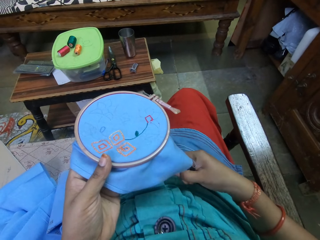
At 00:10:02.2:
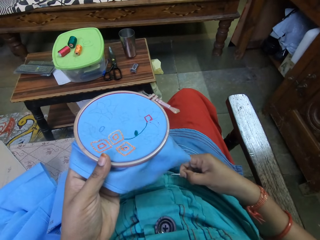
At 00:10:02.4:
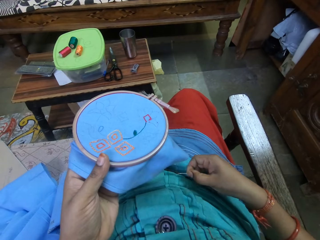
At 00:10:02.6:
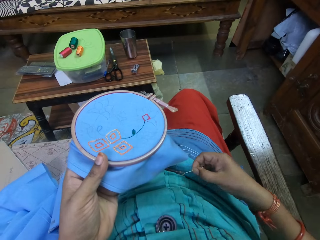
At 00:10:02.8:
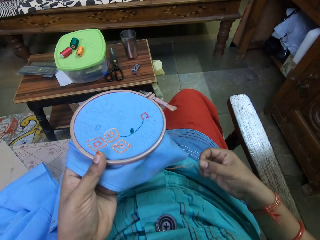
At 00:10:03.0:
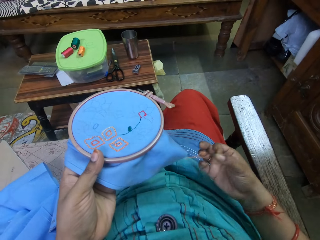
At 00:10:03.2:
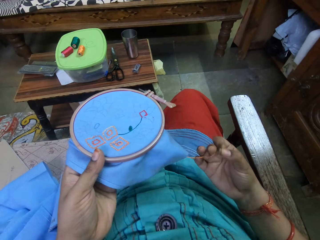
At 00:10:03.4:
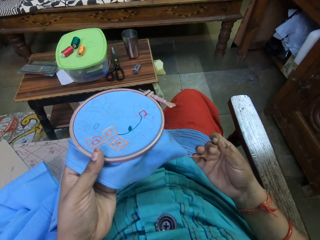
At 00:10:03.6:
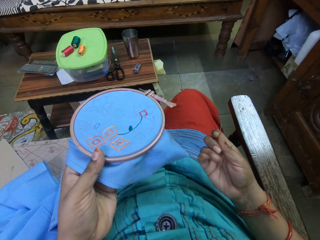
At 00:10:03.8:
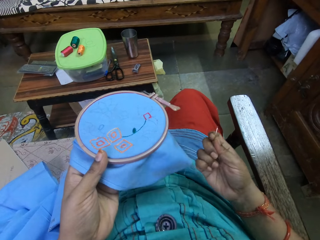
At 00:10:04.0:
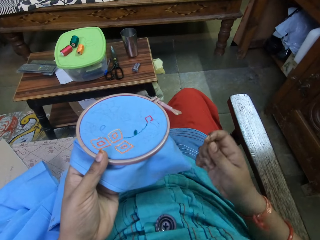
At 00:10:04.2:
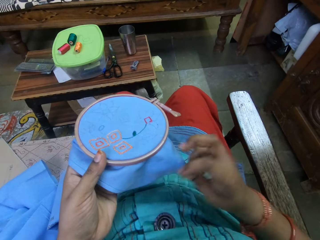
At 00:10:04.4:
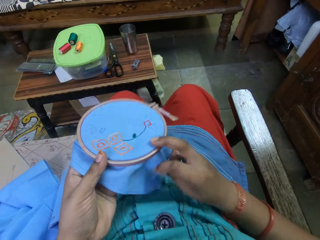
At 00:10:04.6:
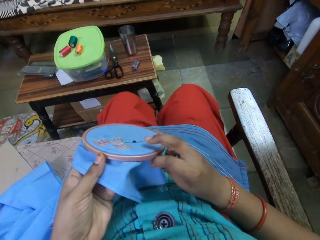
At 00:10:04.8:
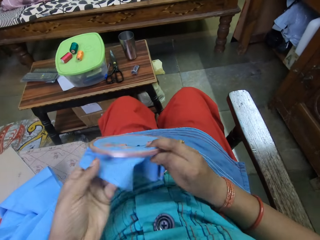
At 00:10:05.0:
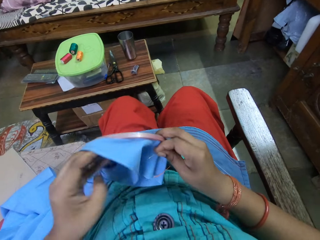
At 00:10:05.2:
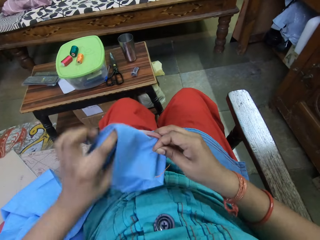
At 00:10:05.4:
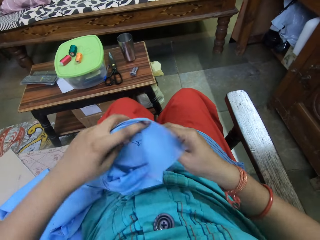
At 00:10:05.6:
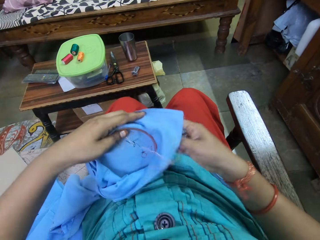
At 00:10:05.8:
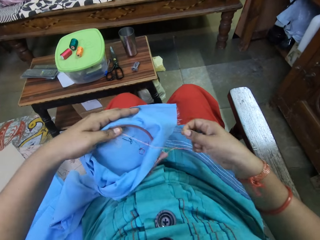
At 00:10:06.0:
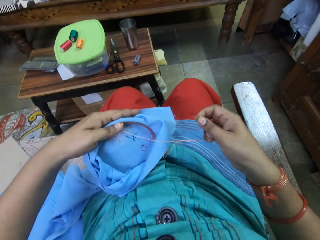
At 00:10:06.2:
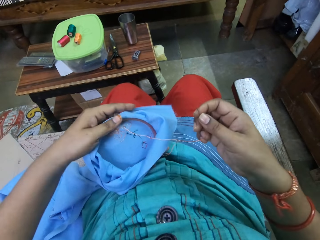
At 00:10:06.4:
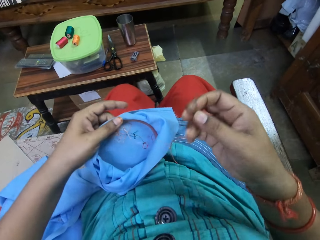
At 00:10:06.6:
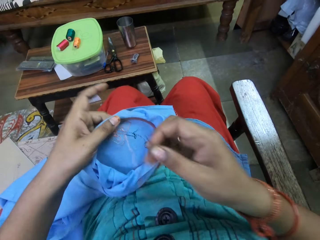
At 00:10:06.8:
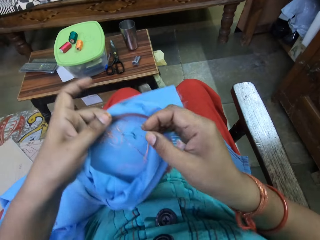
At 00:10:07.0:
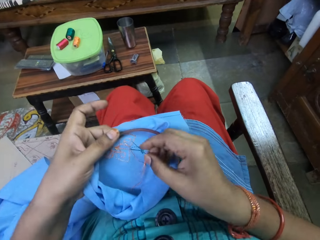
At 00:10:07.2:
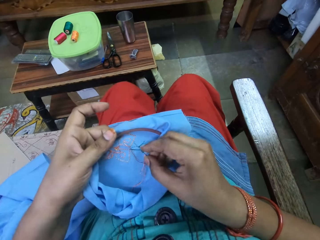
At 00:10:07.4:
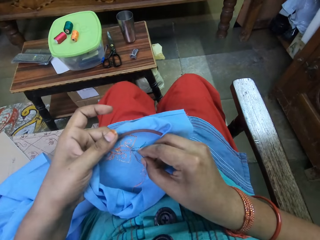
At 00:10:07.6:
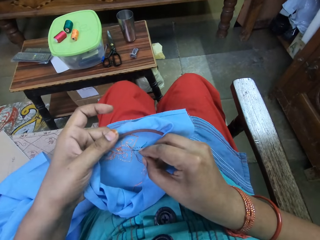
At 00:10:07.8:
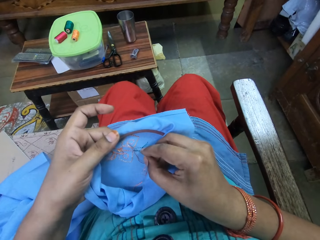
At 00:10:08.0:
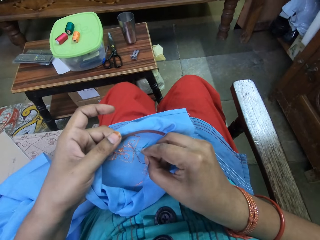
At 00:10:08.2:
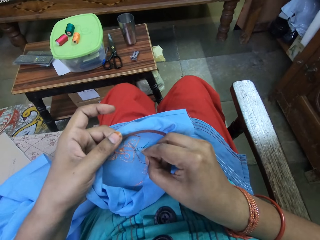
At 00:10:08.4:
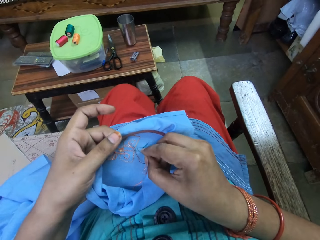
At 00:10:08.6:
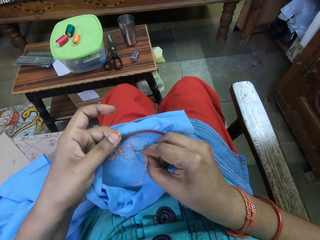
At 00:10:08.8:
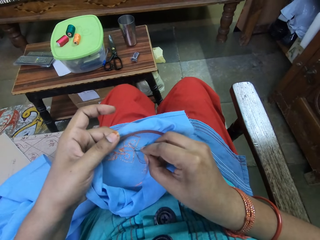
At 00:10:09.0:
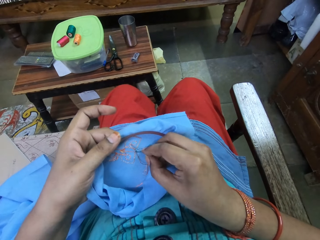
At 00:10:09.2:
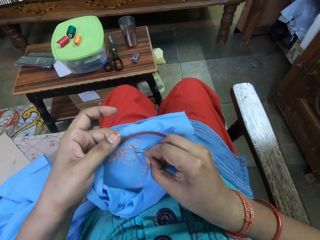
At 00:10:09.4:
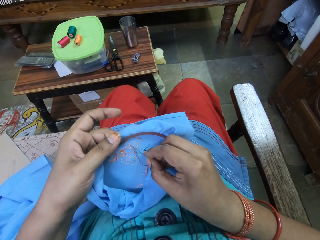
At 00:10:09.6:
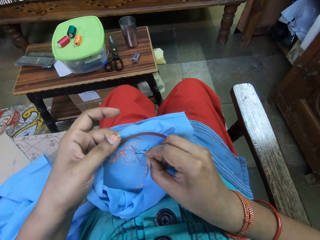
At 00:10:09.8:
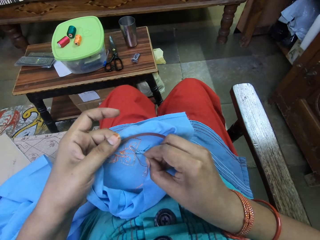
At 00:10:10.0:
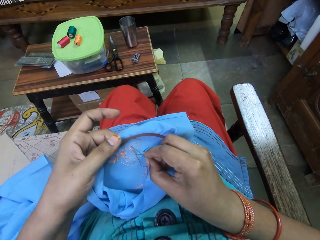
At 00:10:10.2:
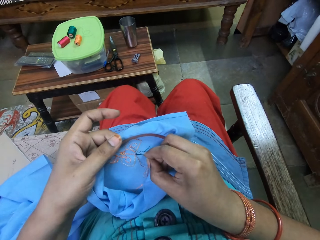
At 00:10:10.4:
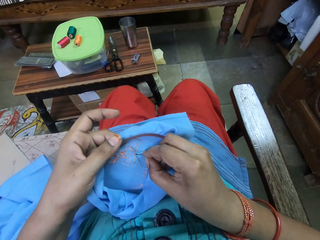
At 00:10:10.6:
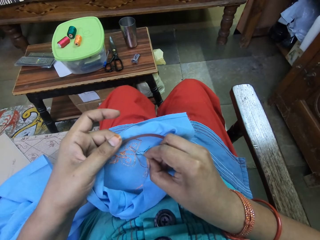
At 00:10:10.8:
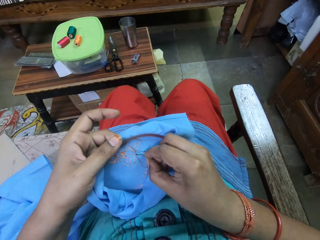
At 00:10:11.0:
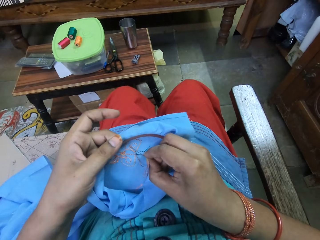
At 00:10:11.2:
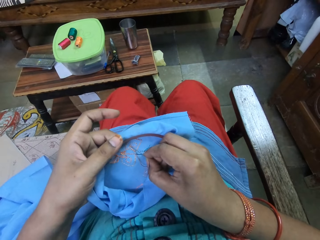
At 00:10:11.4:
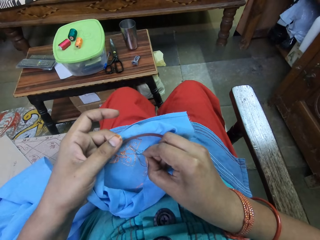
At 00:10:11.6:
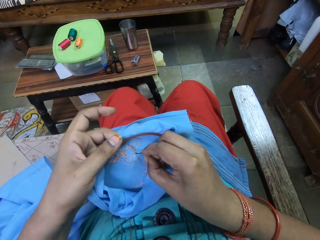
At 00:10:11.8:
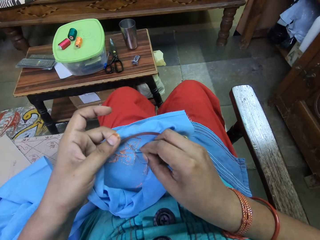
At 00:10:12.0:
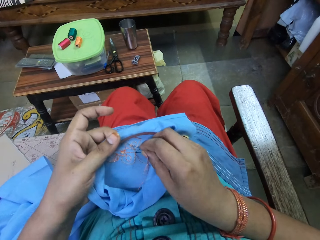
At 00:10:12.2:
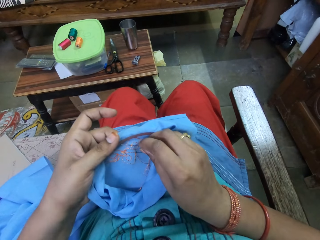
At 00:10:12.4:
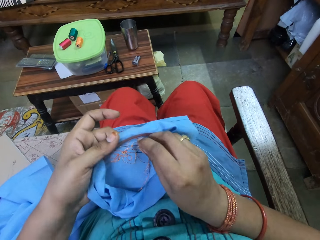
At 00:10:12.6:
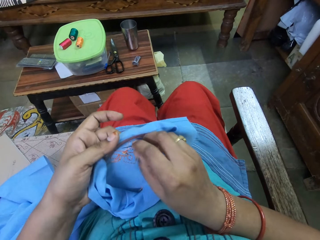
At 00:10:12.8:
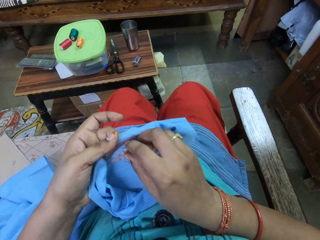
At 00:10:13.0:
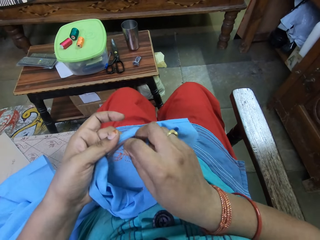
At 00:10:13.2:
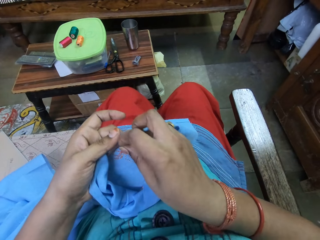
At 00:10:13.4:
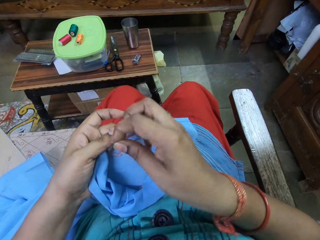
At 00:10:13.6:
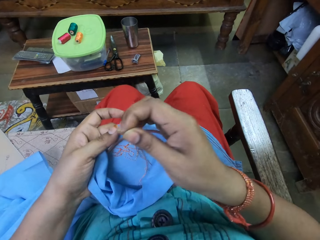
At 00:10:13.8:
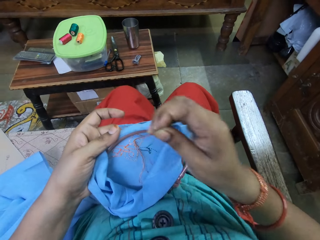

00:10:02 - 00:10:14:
The camera wearer turns the fabric to the other side. They sew the fabric with the sewing needle.

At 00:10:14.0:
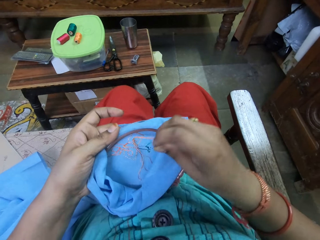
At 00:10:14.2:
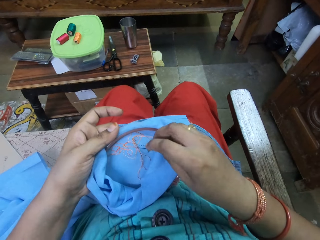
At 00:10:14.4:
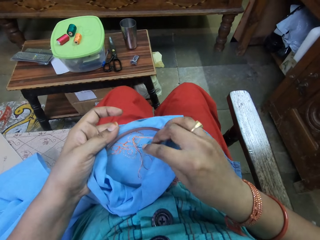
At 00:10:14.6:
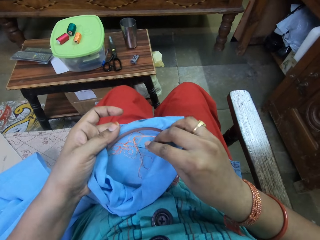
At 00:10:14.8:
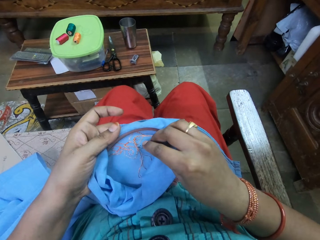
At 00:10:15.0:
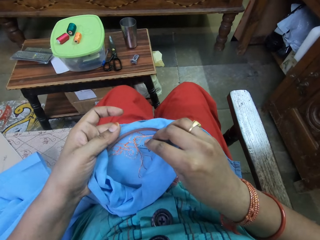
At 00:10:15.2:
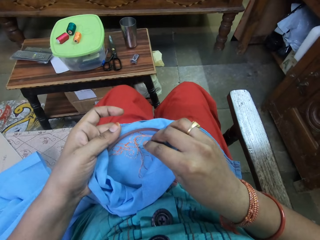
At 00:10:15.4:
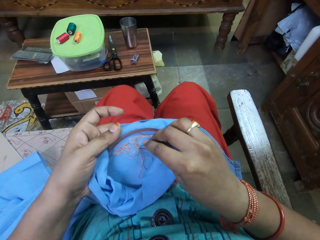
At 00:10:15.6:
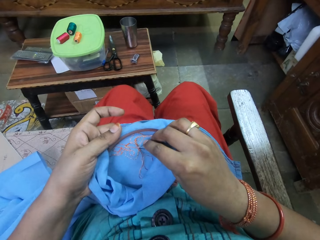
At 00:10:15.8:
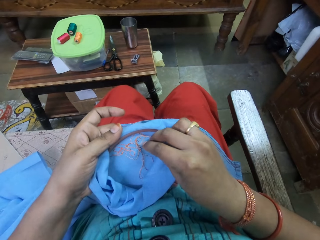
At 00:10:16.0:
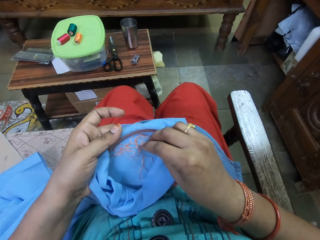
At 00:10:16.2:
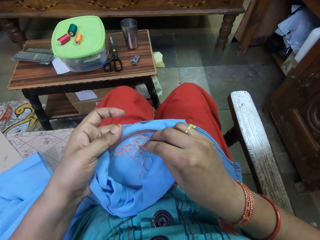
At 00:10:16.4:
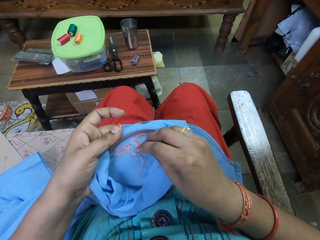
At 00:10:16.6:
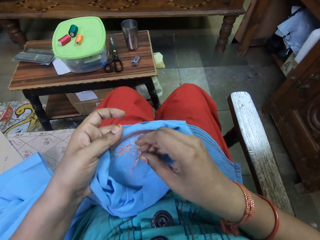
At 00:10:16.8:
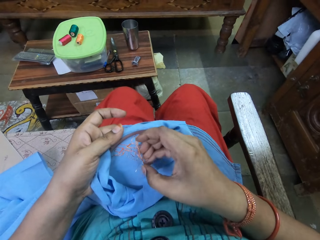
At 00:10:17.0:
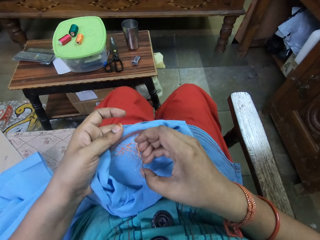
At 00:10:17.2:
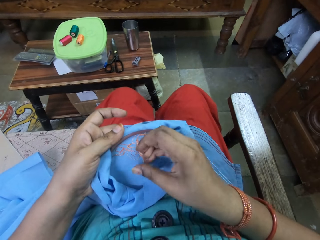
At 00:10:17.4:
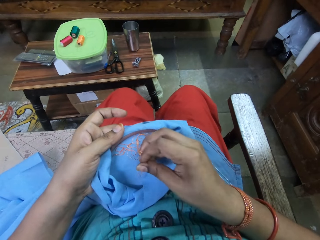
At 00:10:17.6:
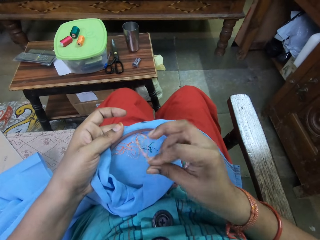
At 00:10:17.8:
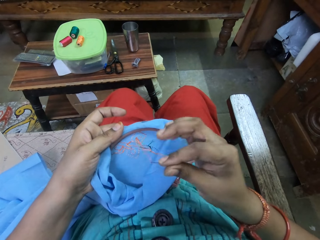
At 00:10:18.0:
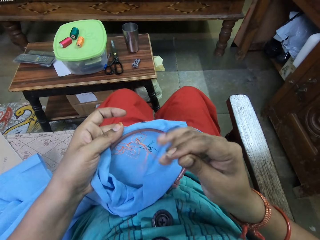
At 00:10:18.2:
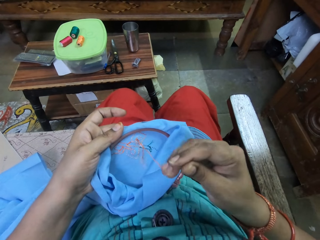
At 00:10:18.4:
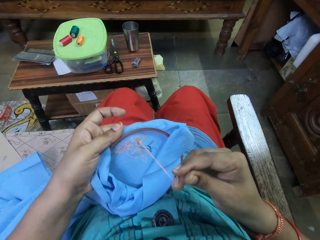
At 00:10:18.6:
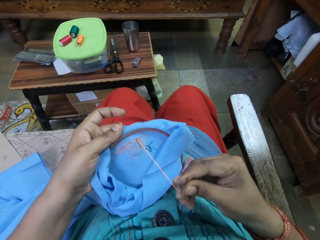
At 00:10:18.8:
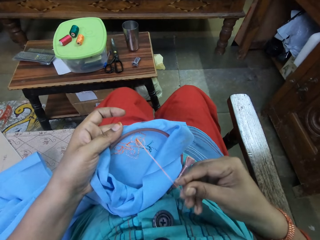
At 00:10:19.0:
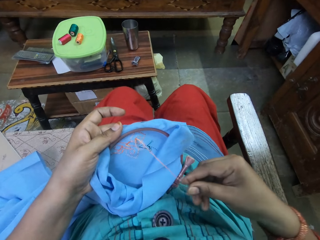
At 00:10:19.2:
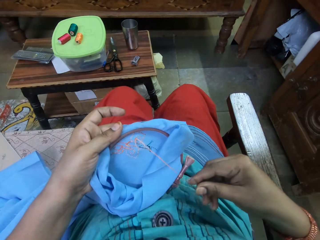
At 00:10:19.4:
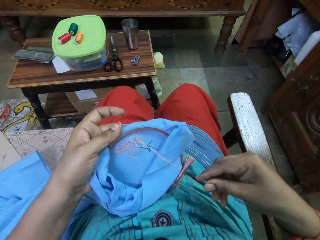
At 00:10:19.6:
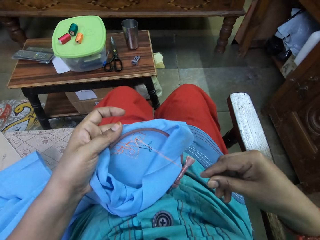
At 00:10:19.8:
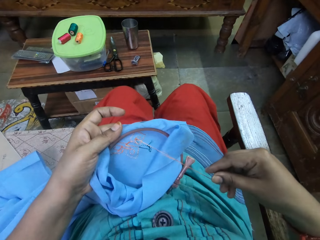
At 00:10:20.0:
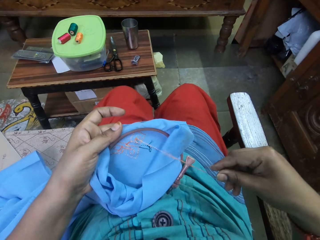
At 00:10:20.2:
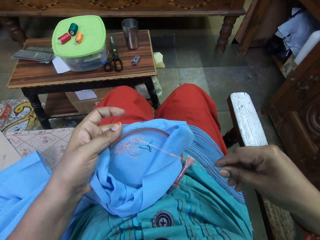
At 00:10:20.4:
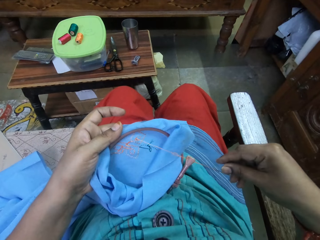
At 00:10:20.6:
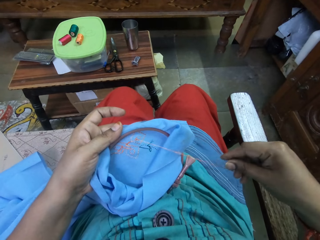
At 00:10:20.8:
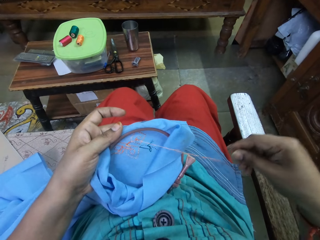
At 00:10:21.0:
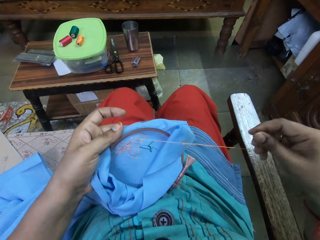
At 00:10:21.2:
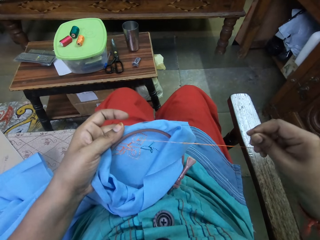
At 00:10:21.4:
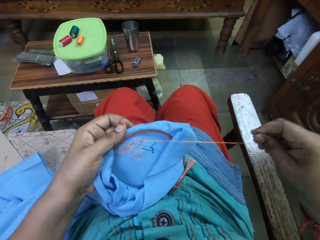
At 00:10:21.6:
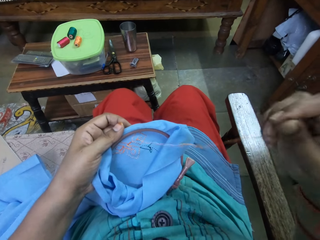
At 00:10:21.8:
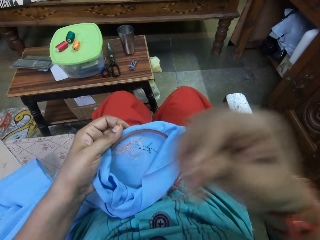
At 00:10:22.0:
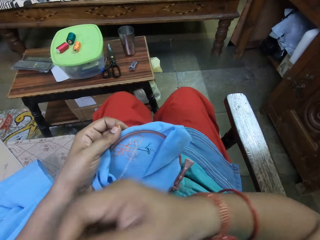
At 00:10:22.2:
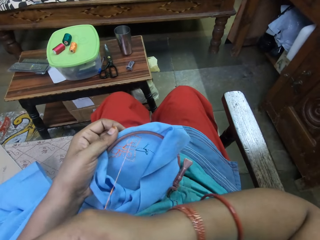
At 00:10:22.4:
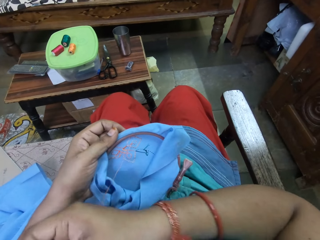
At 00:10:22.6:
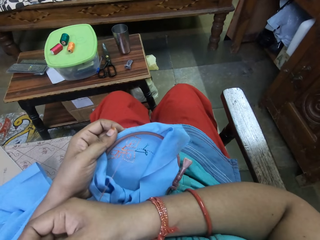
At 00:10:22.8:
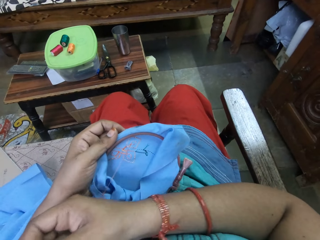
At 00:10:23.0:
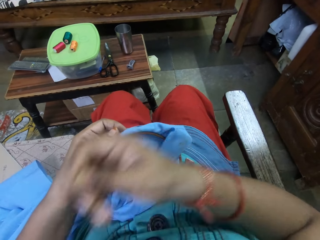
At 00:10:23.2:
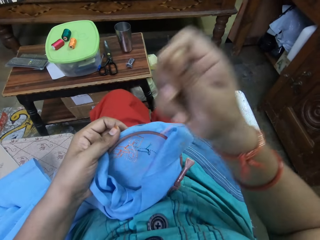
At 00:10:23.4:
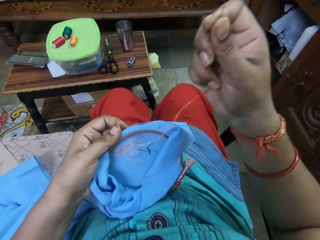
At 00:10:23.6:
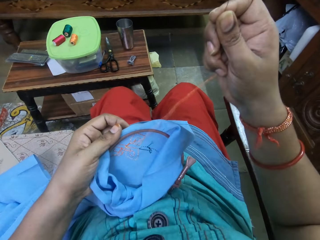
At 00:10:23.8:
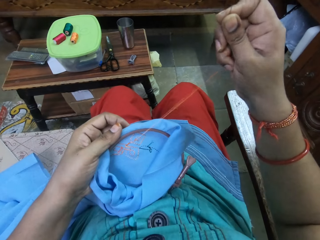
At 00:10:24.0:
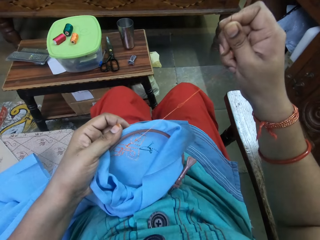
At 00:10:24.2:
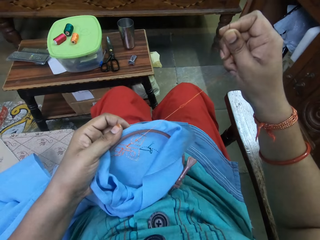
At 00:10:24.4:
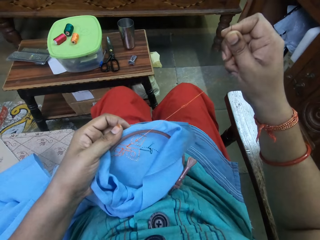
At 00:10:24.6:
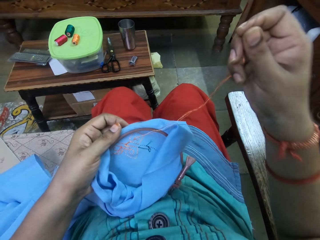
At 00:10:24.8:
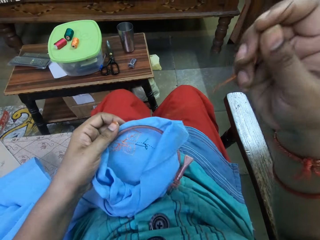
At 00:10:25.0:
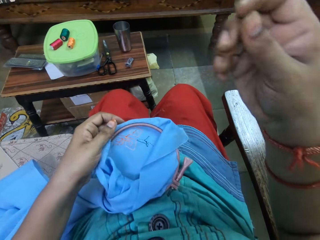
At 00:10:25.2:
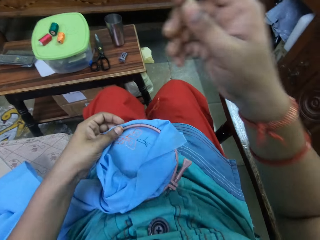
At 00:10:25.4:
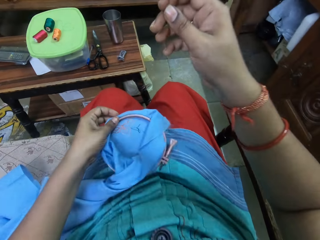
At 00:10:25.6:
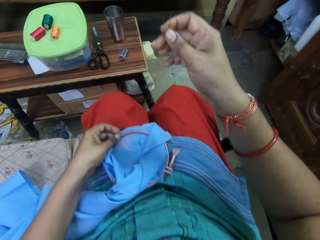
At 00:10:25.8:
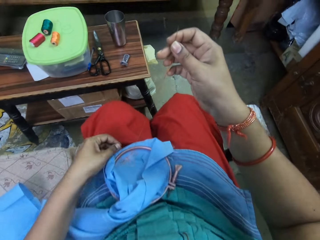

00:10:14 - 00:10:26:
The camera wearer straightens the yarn.
